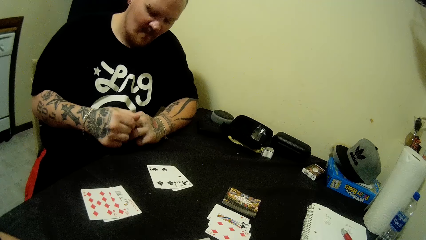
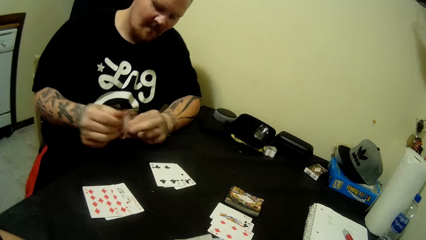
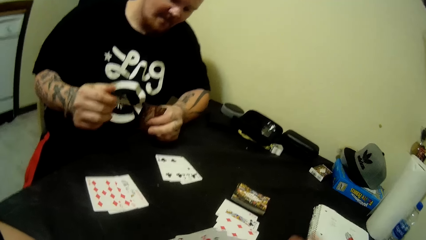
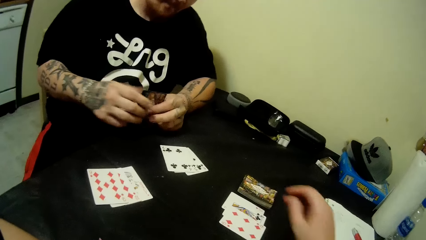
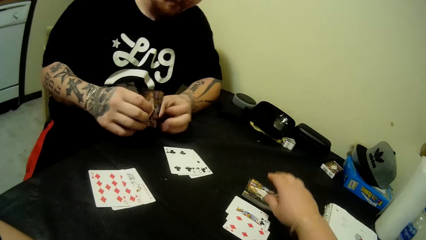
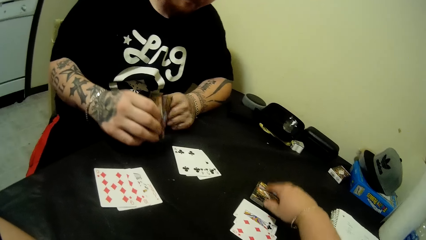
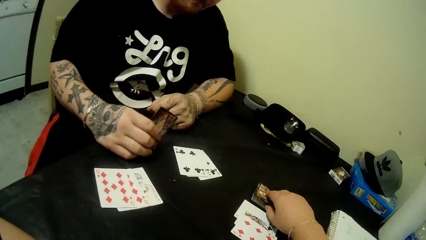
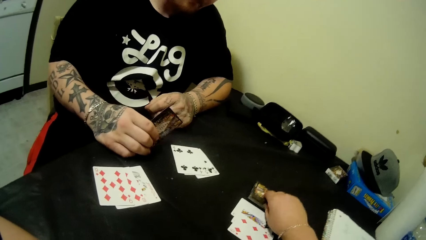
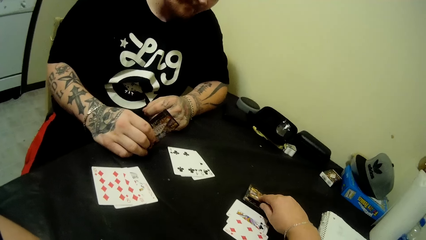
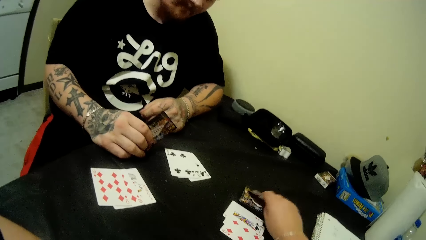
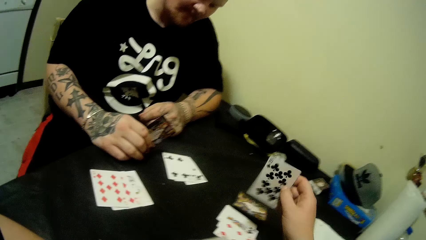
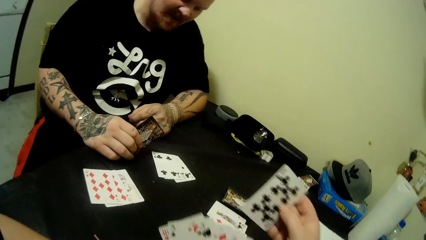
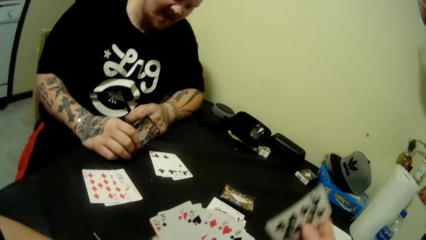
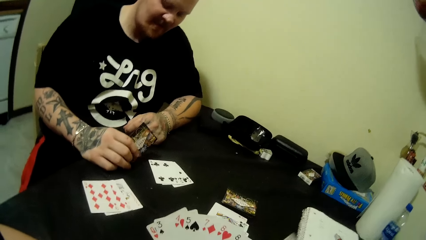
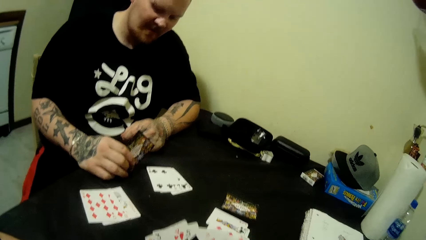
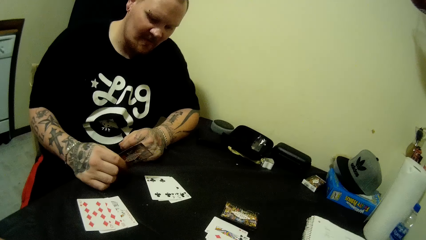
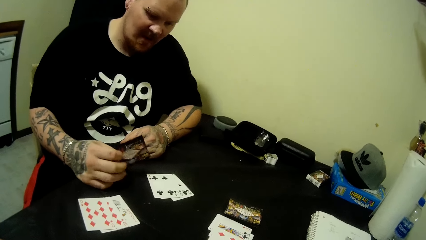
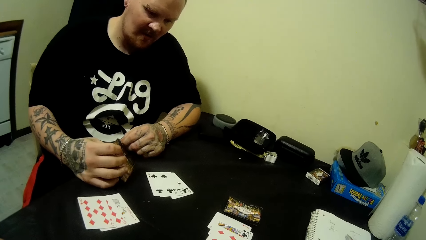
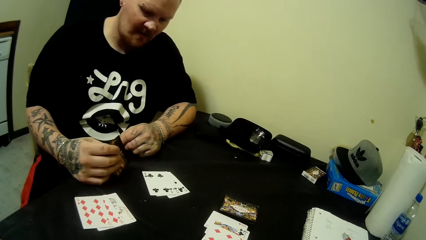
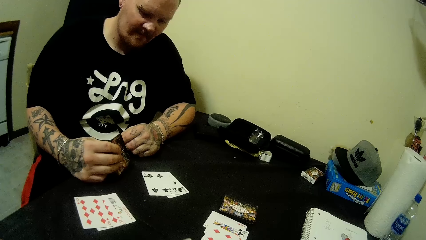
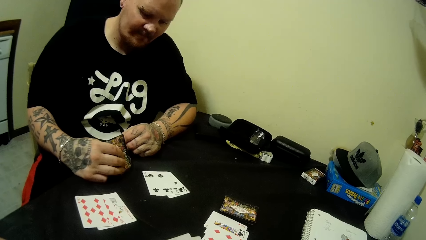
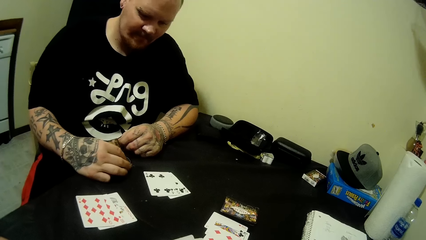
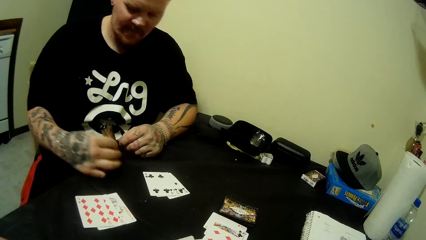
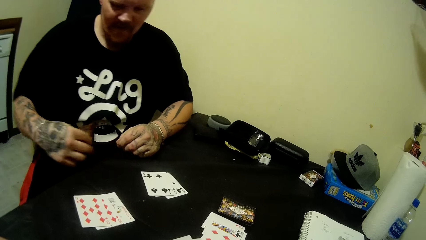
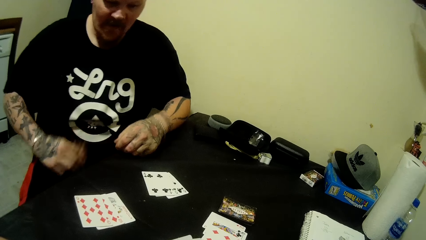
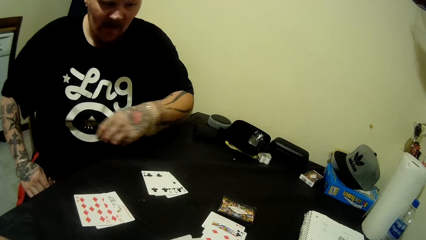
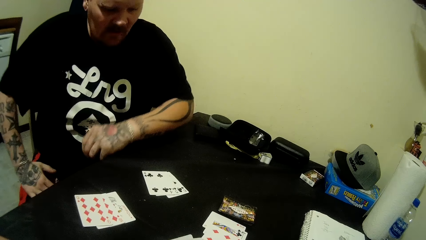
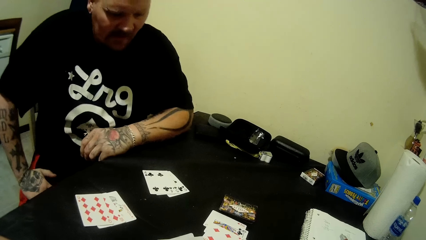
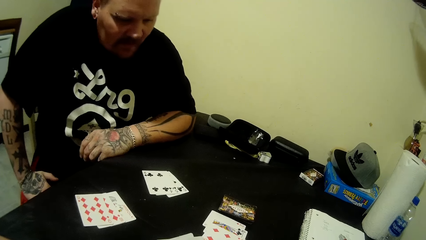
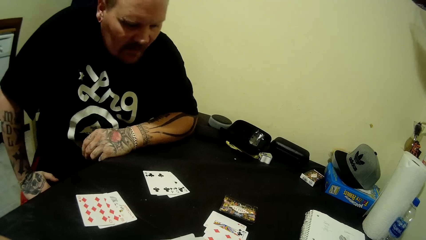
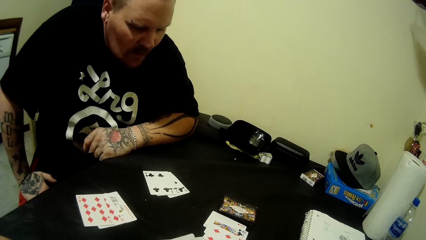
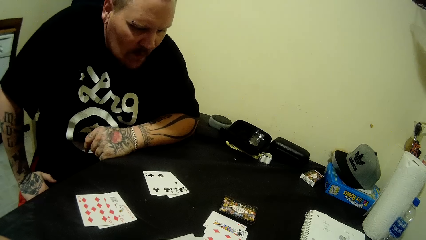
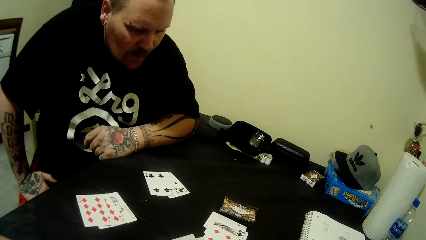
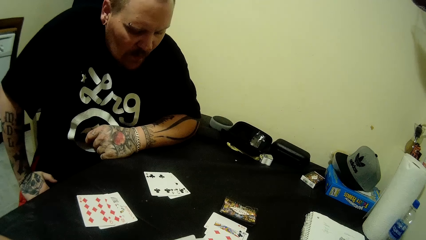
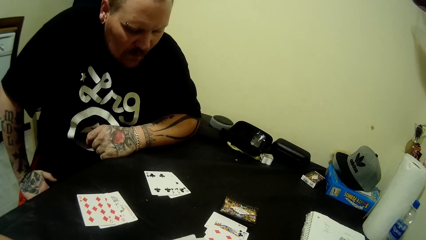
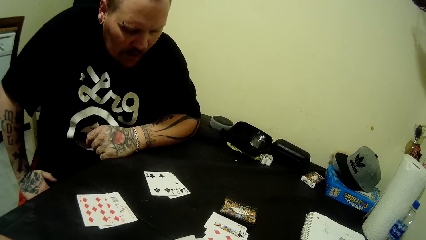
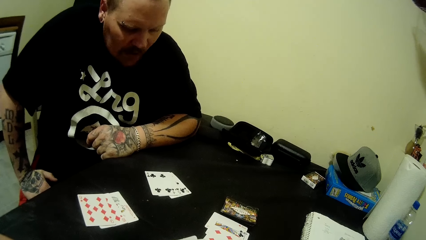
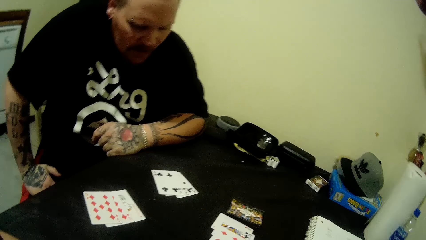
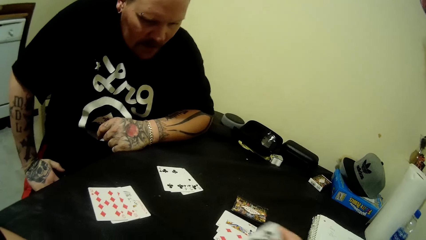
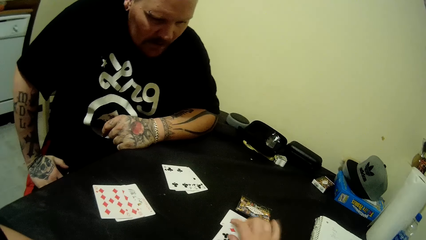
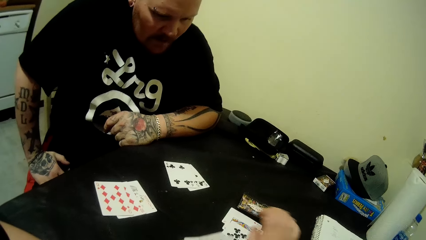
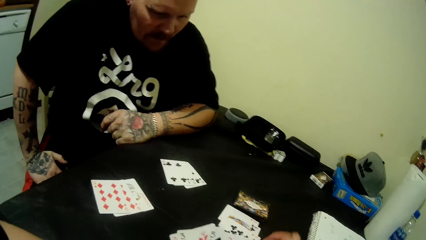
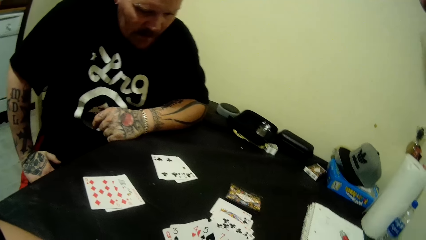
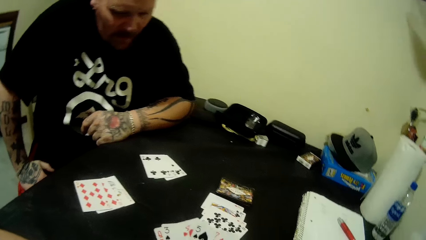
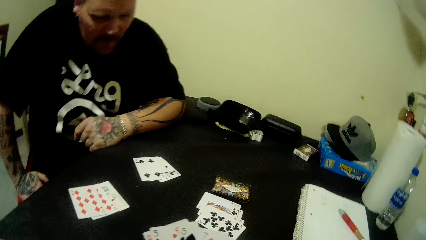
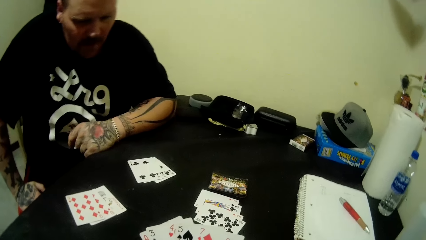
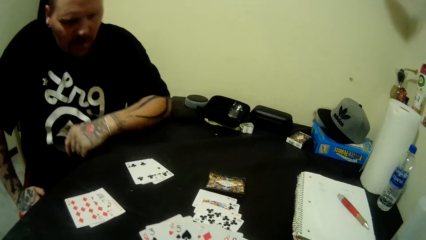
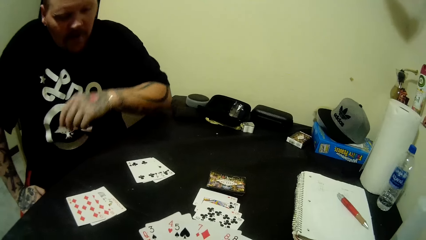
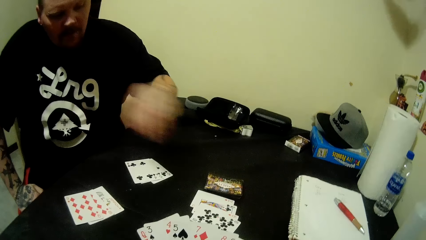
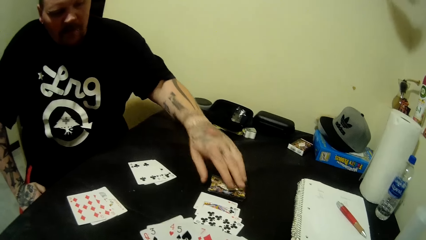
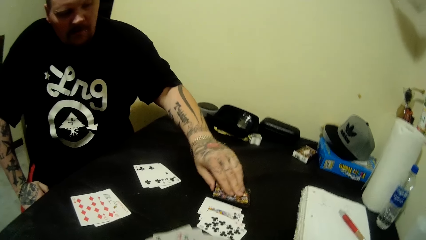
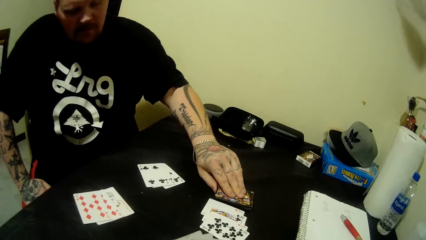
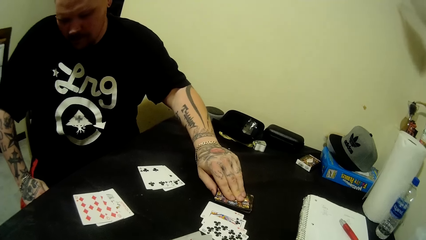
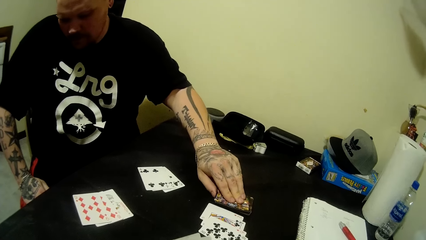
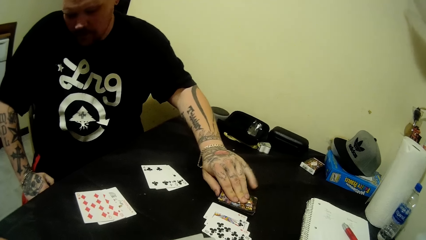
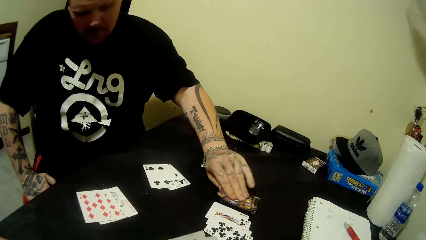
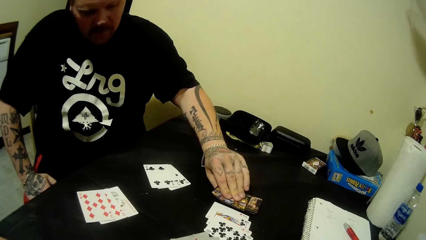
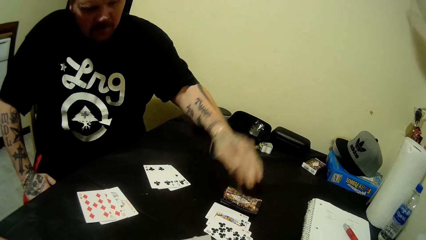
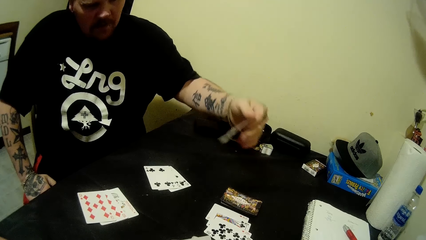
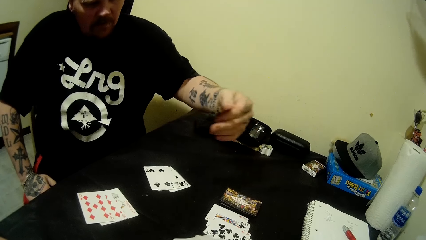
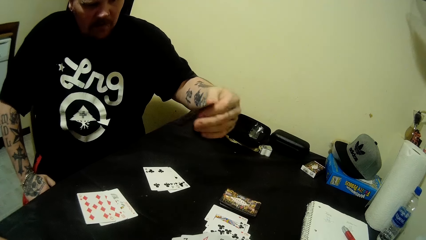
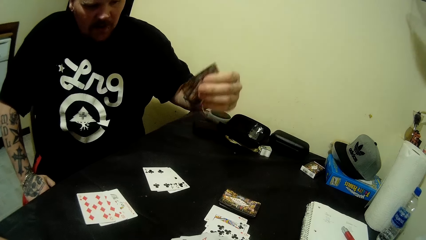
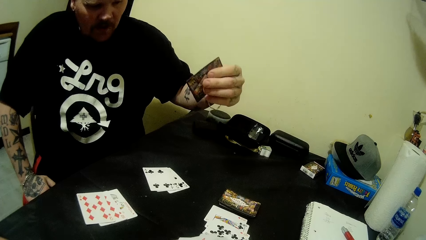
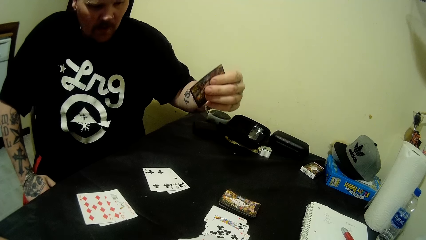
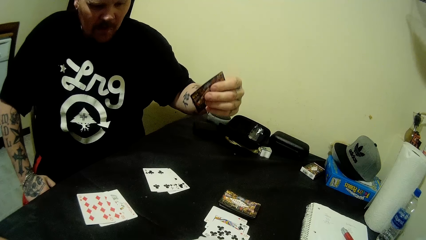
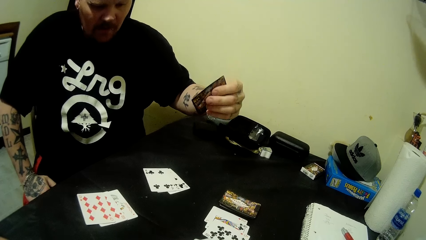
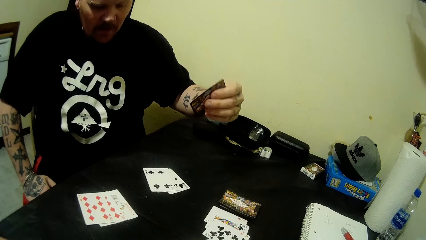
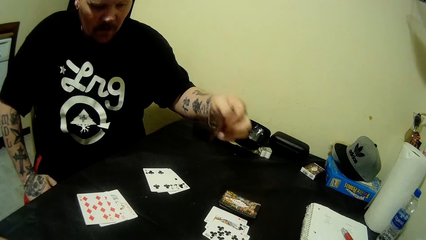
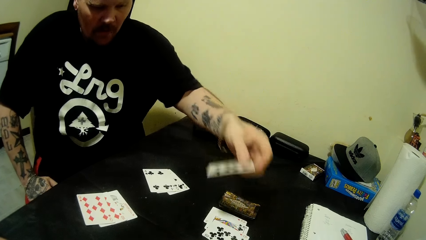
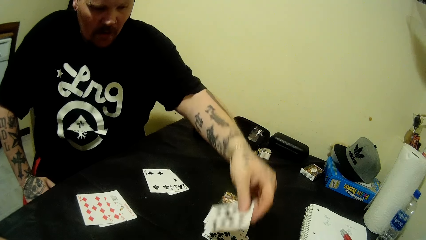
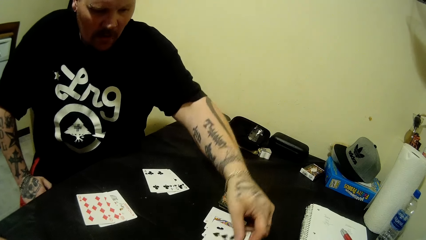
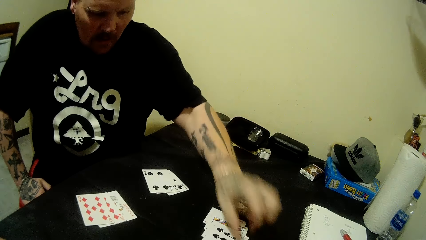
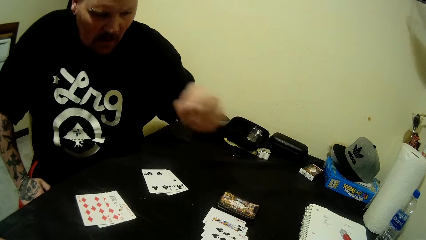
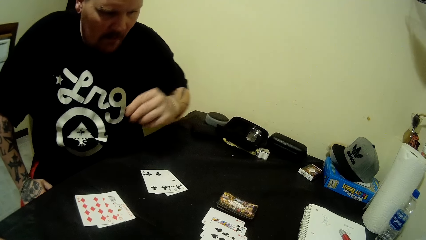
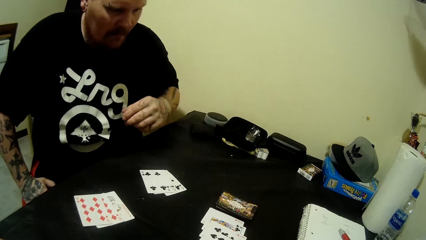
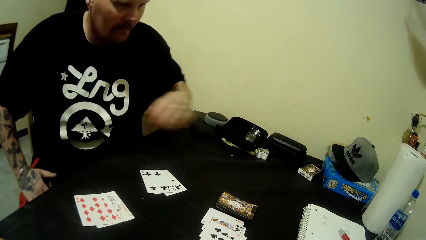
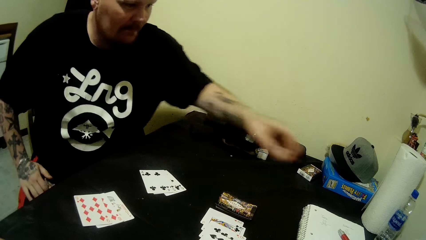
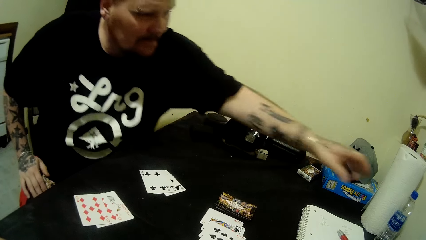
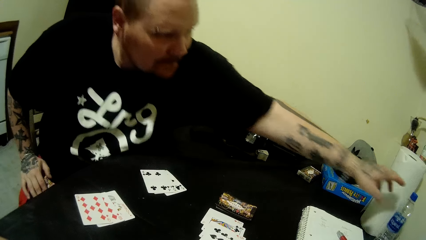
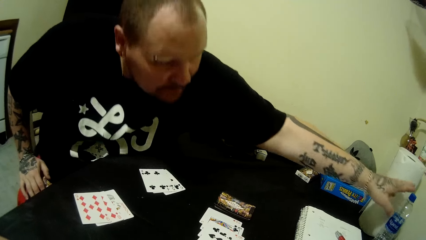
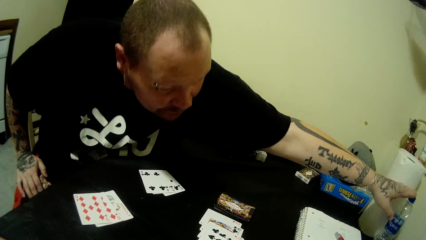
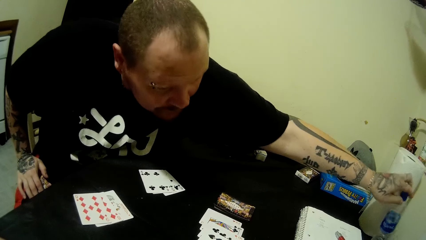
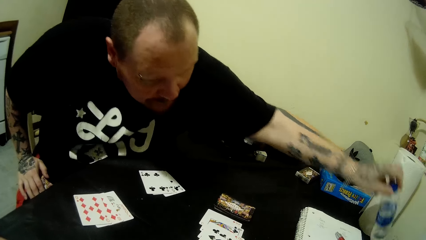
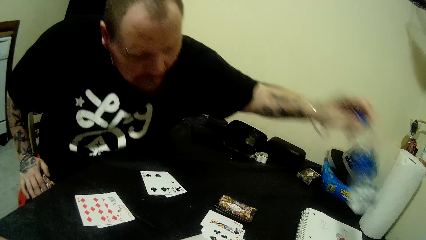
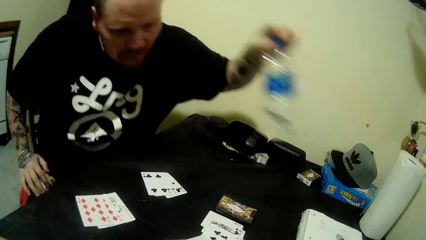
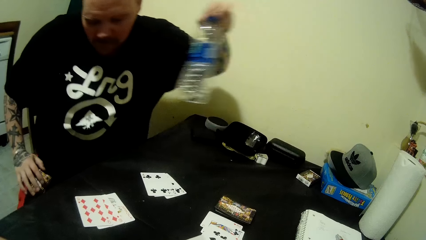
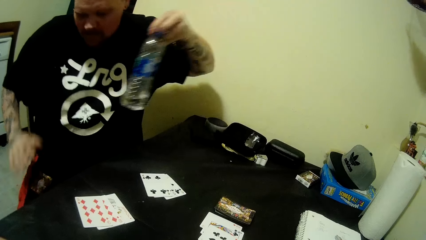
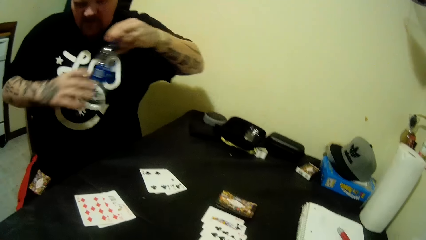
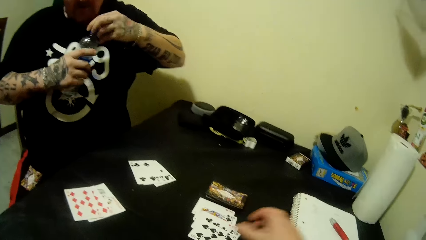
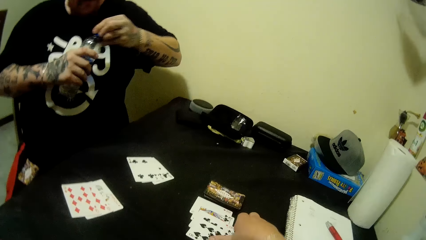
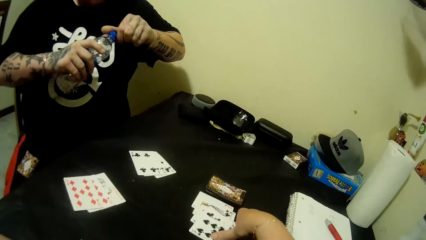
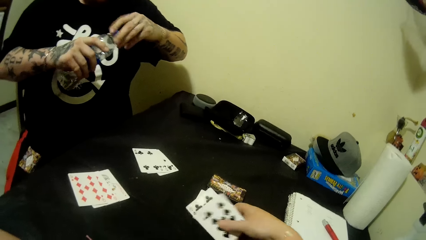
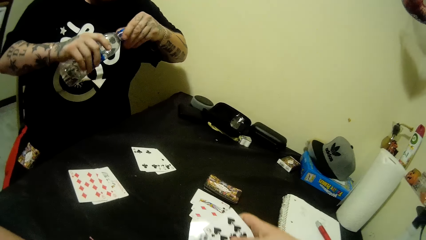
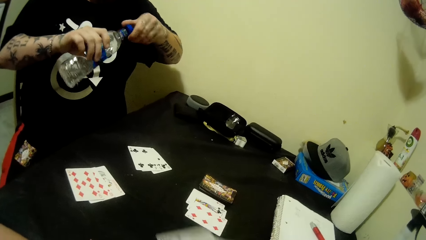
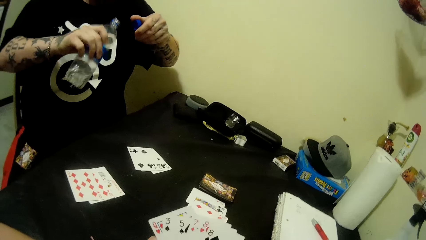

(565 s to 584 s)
The man holds the stack of cards in both hands. The camera wearer picks a card from the table with her right hand. The man rests his right hand with cards on the table and looks around. The camera wearer looks at the card. She looks around. The man flips the card in his right hand. He looks around. He rests his right hand with the card on his right thigh. He places his hand on the table and looks around. The camera wearer pulls a card. She drops the card on the table with her right hand. She looks around. The man stretches his hand. He picks a card on the table with his left hand. He holds the card on the table and looks around. He looks around again. He holds the card. He drops the card on the table with his left hand. He moves around. He picks a bottle of water on the table in his front with his left hand. He holds the bottle in both hands. He removes the bottle cap with his left hand. The camera wearer picks cards on the table.
